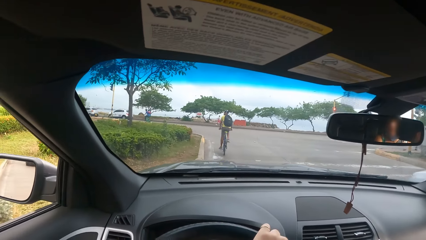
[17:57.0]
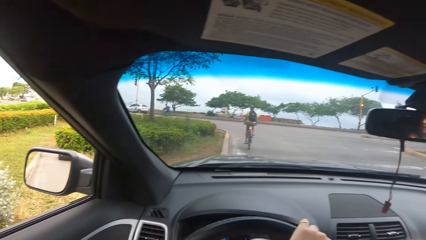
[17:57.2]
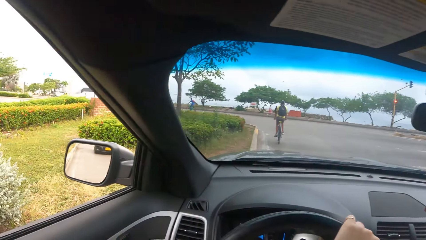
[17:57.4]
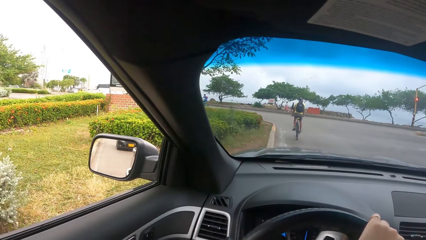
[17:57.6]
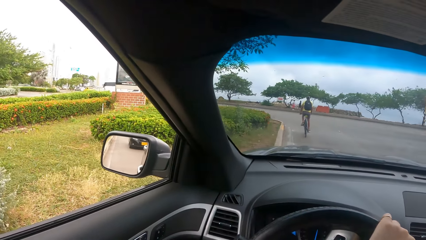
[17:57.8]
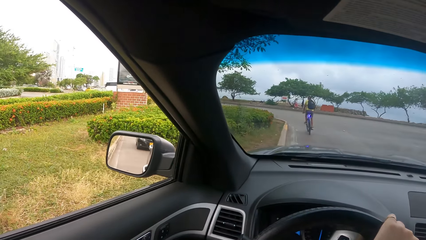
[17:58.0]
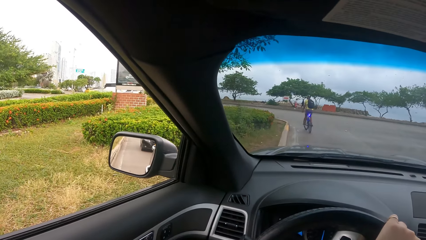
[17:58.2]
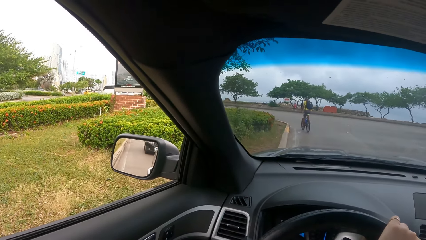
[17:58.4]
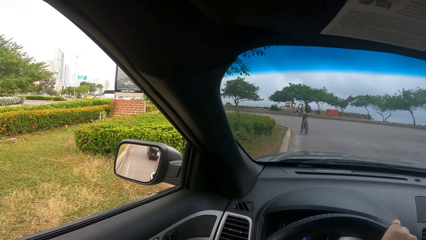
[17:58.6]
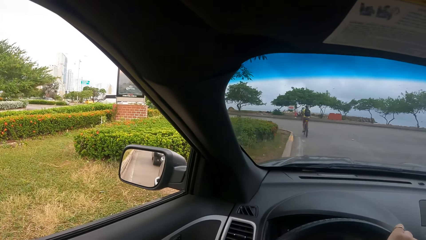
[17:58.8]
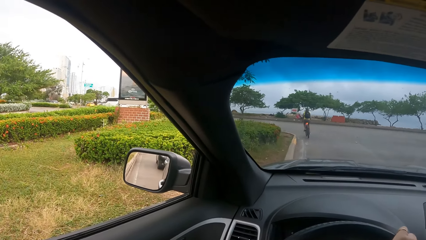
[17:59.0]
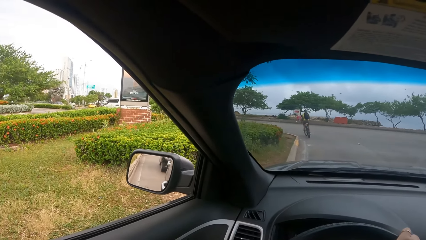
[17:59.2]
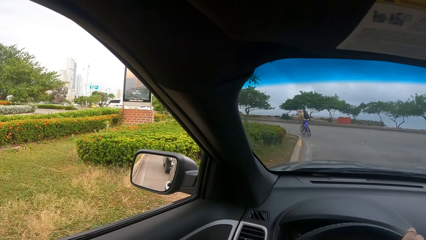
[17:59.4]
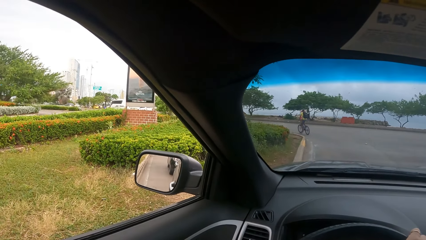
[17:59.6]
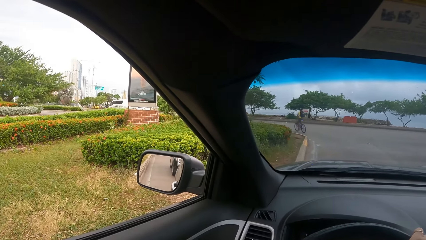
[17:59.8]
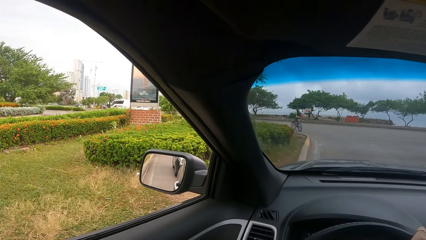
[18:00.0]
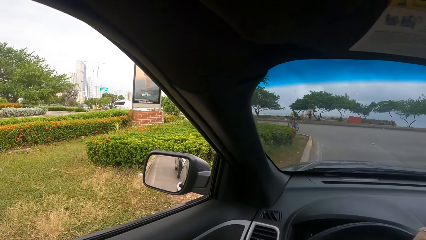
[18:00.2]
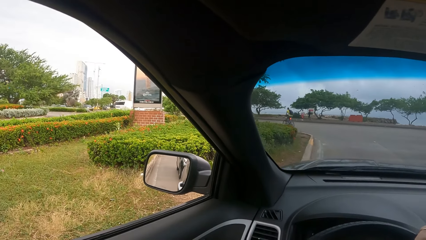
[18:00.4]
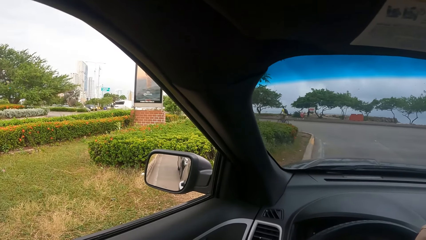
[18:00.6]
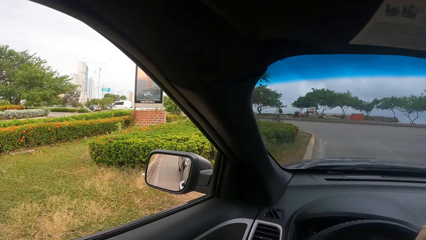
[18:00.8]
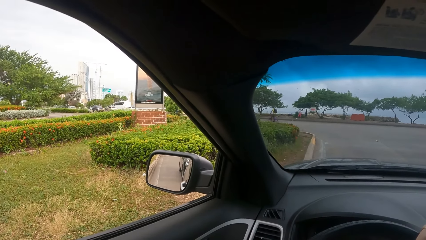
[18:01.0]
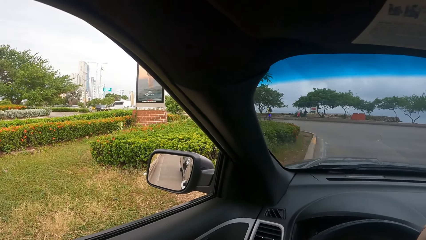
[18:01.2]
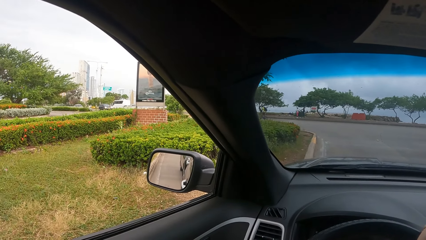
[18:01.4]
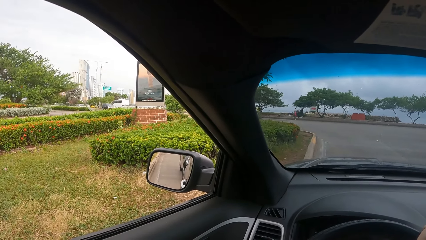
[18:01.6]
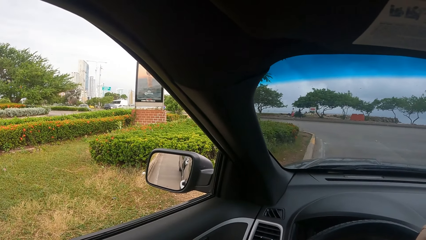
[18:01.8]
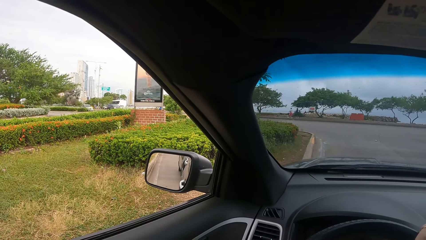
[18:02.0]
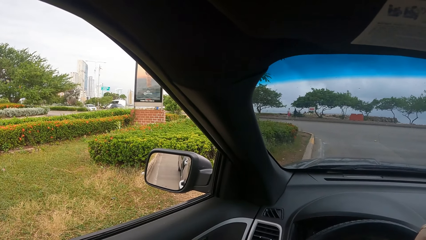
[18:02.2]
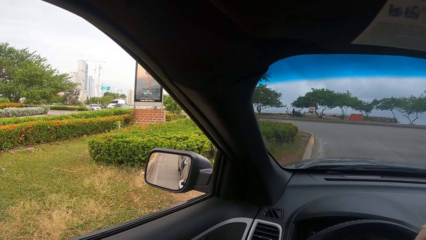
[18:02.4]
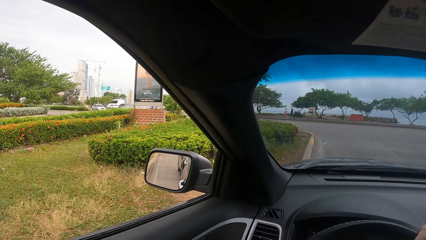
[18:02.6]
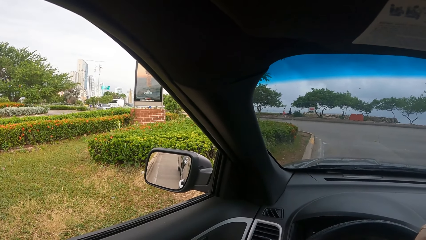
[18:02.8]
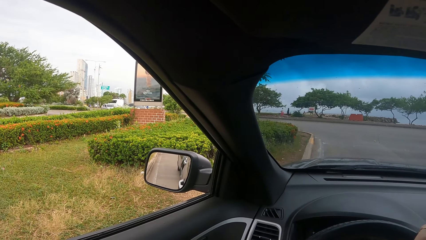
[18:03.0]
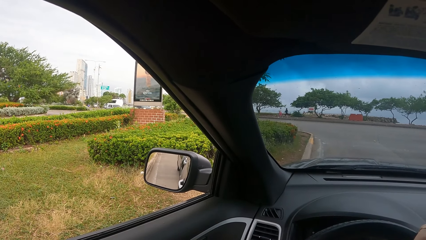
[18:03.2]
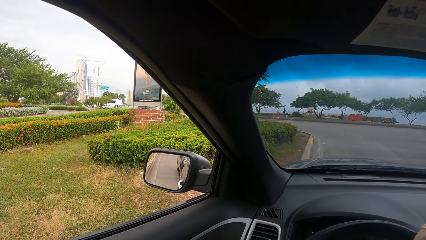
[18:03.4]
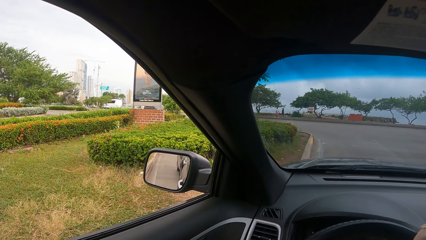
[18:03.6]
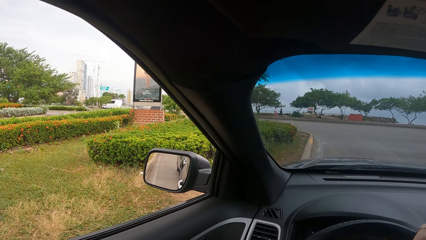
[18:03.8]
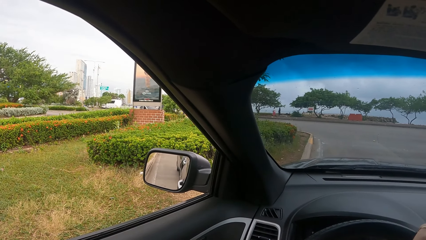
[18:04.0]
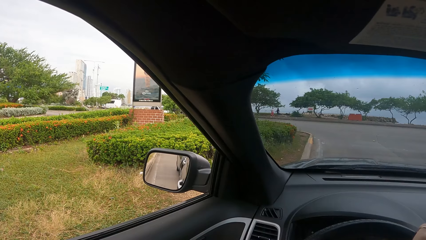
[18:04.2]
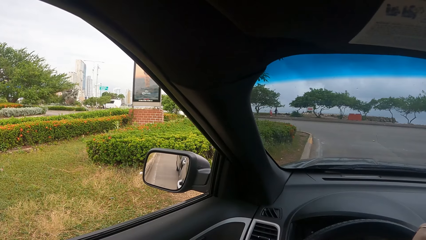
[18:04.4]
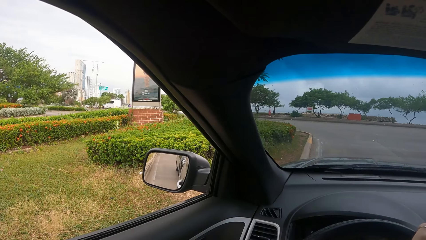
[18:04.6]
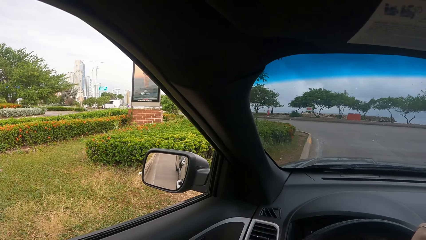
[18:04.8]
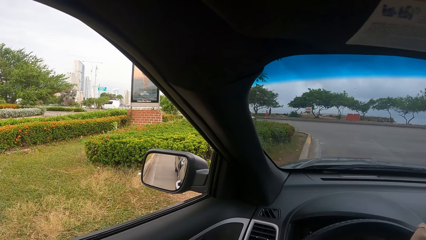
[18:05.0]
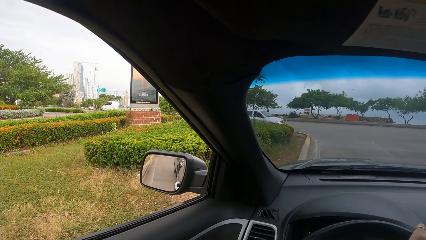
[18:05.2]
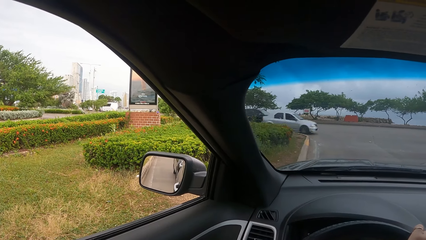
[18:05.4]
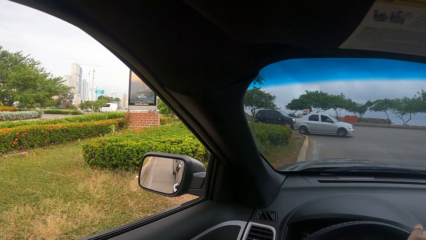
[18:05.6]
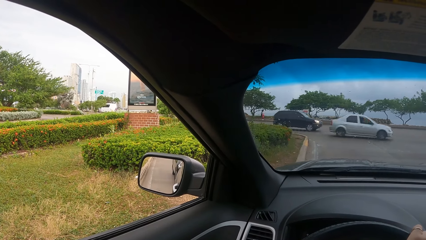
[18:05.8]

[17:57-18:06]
The camera wearer looks around. They stop the car.

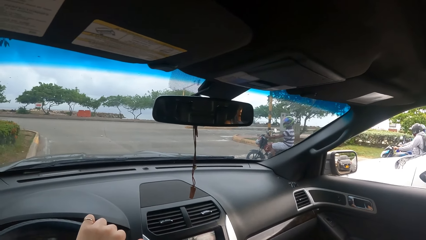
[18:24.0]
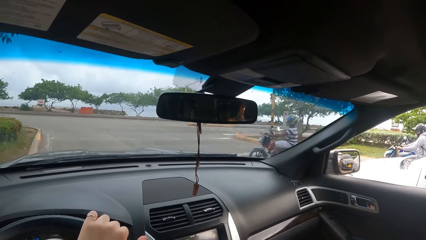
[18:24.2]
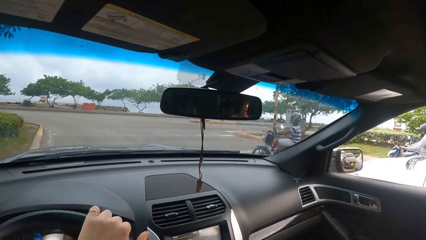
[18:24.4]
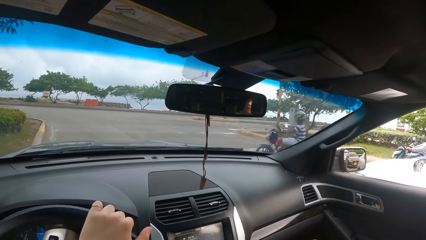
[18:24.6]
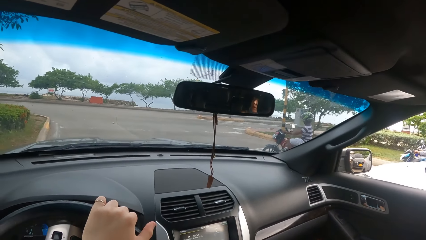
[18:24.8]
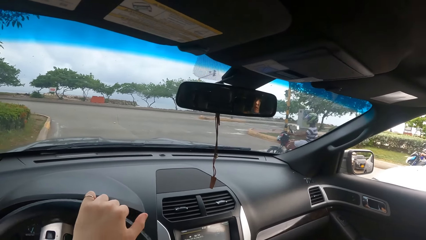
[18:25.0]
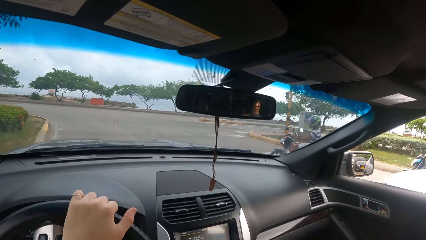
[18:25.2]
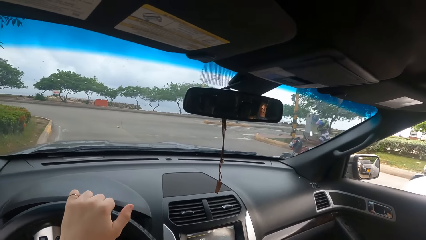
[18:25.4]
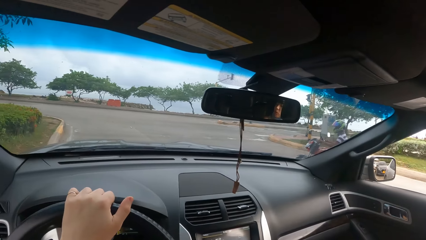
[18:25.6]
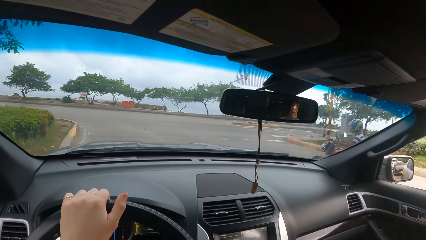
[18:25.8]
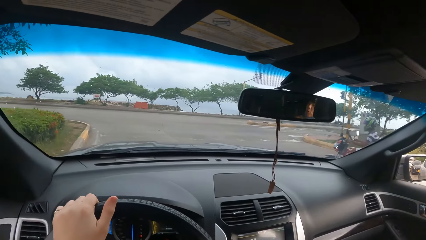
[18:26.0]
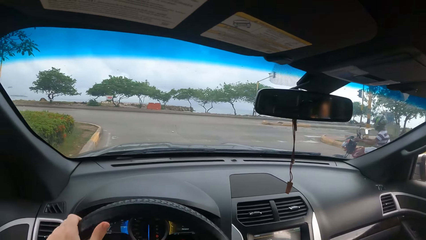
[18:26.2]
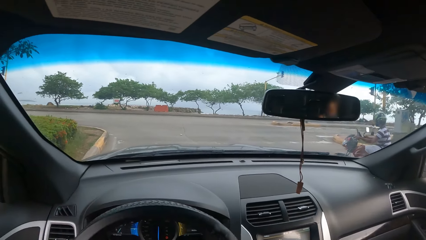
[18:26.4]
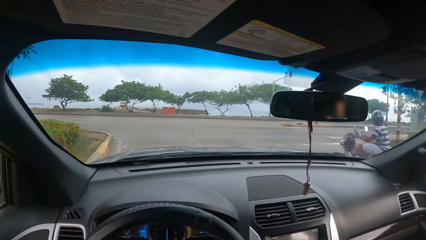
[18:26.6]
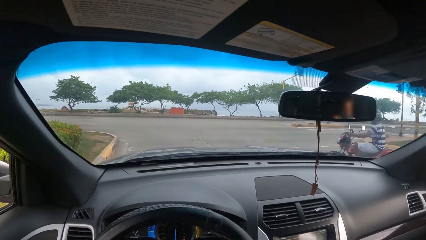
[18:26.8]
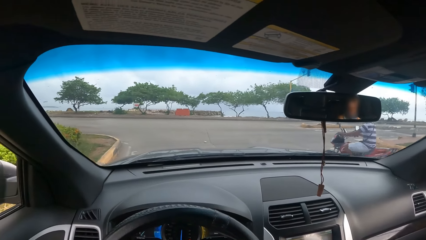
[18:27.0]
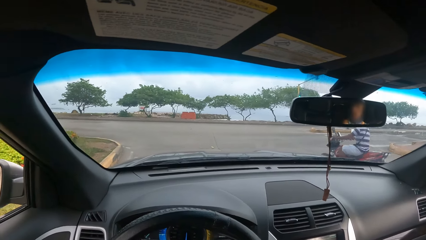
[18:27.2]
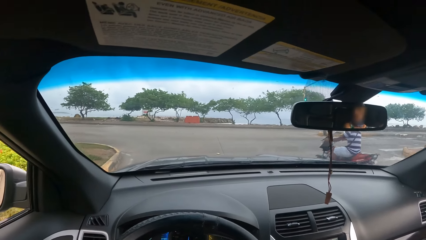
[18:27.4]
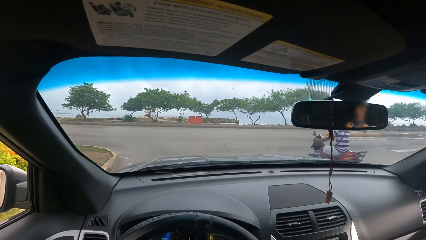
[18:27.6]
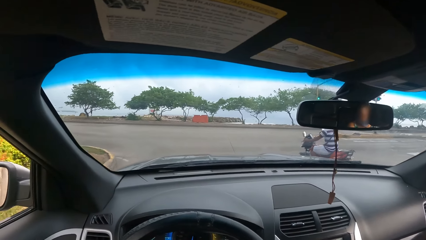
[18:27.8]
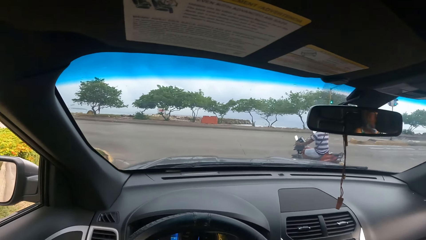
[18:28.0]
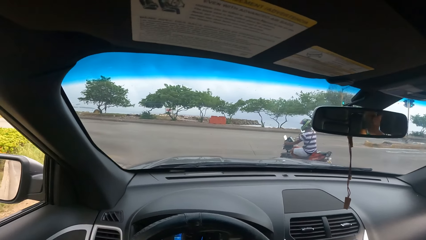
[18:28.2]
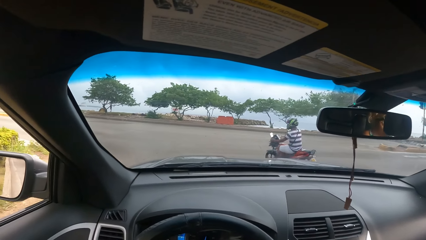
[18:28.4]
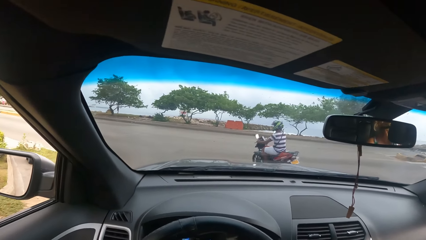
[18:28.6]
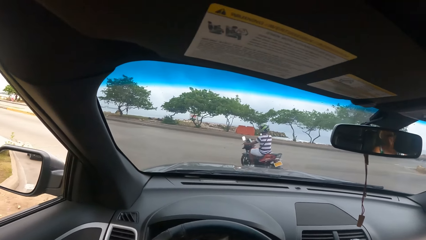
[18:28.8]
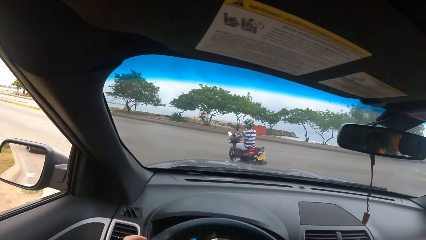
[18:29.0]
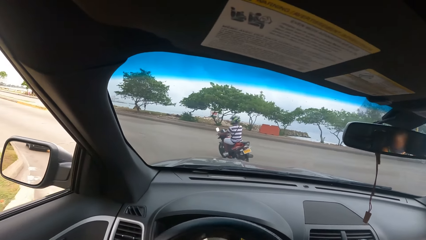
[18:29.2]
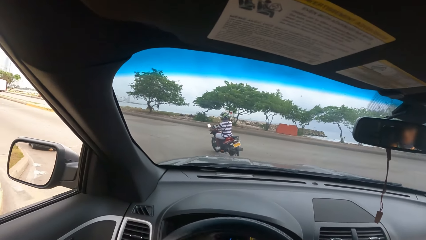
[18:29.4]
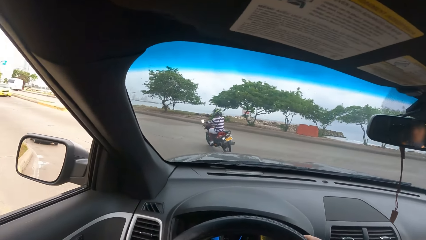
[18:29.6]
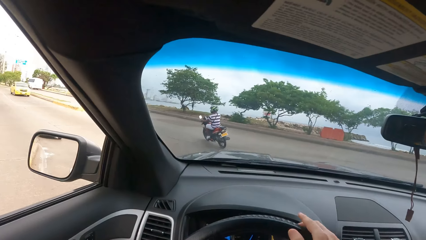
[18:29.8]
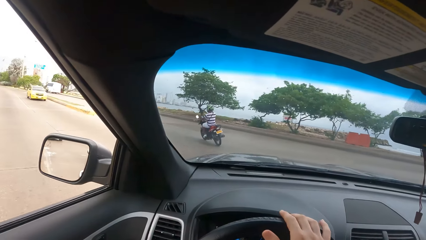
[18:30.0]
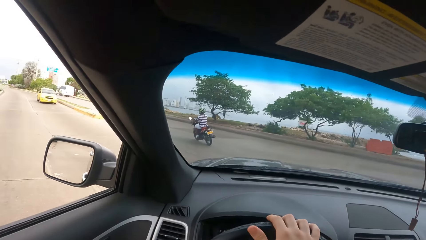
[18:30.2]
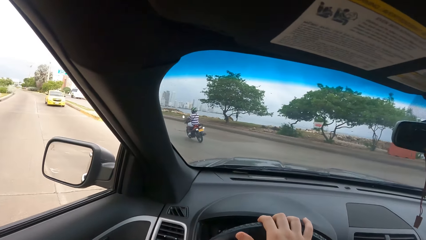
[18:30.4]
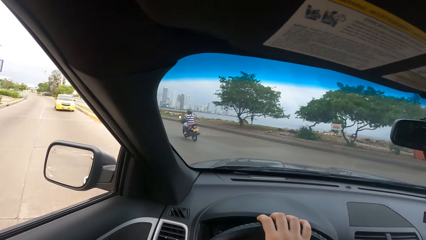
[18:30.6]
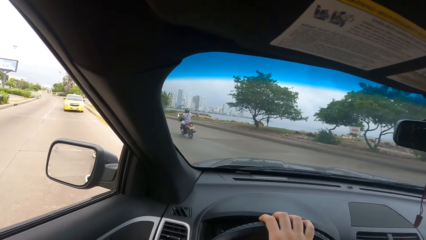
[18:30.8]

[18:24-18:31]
The camera wearer drives a car on the road. They make a left turn.
